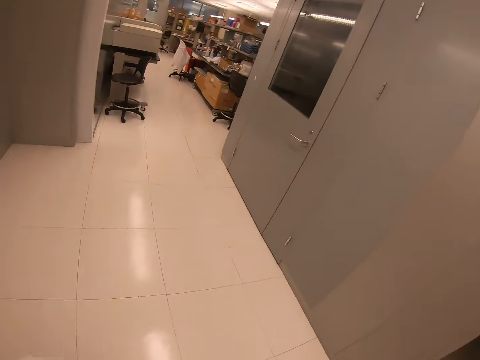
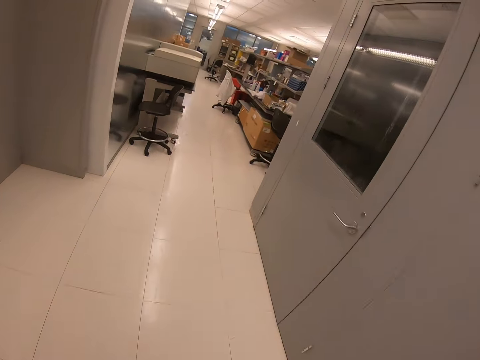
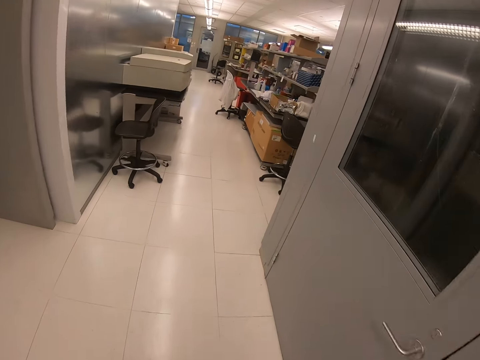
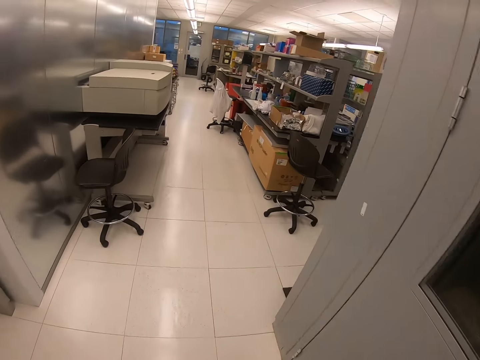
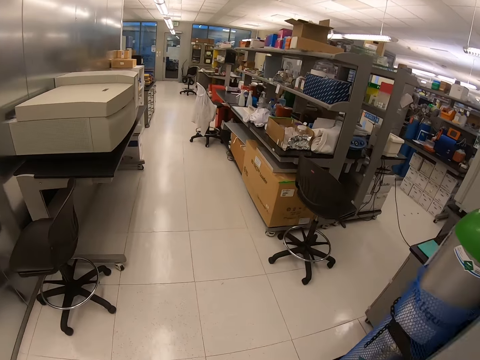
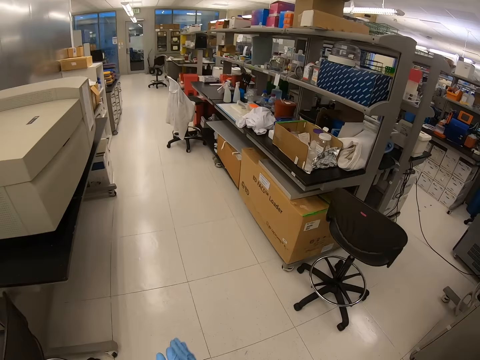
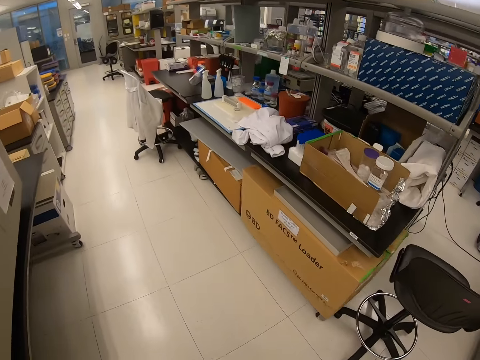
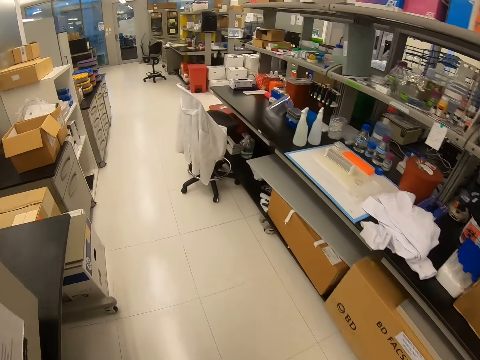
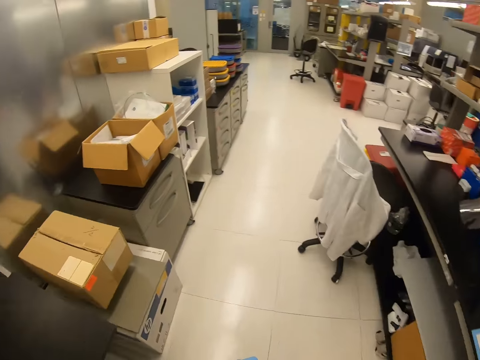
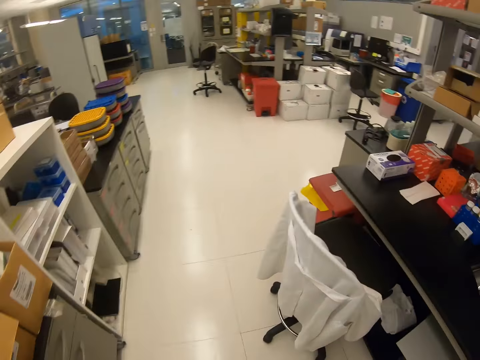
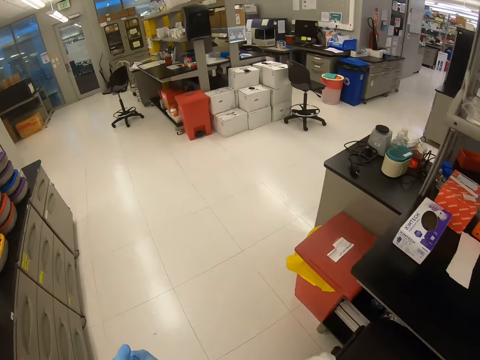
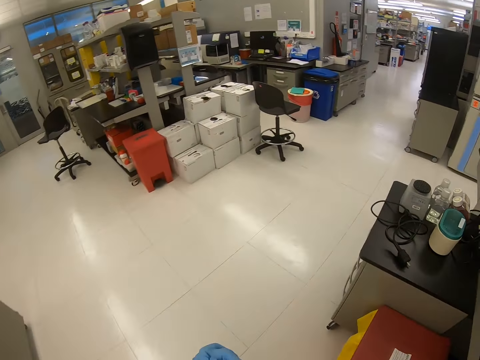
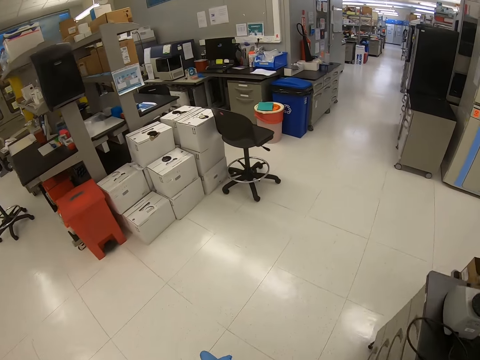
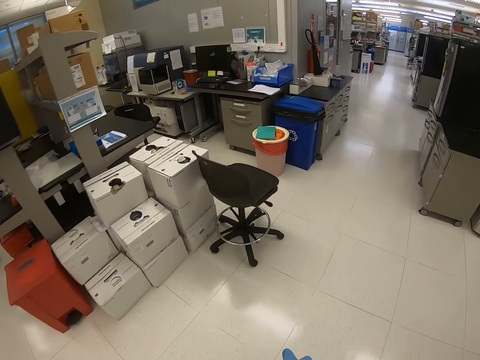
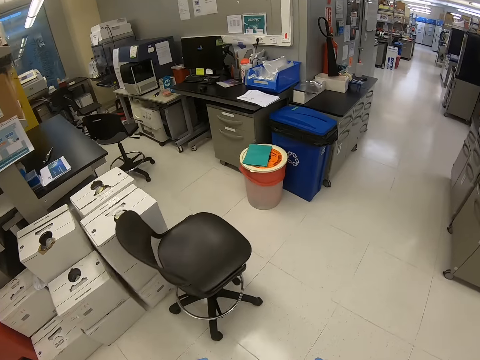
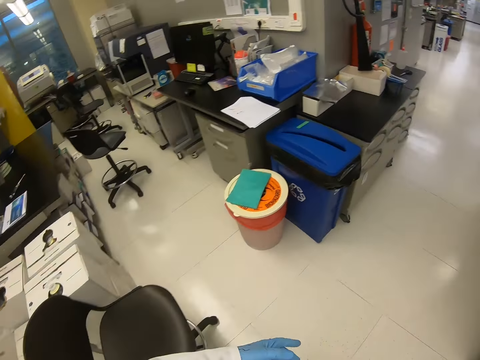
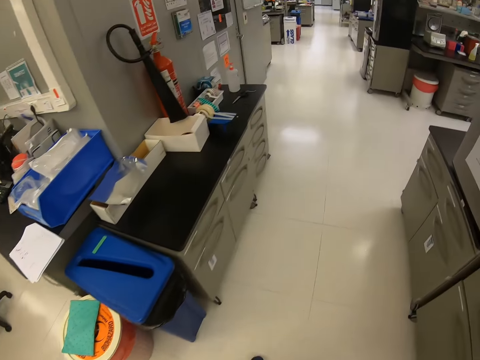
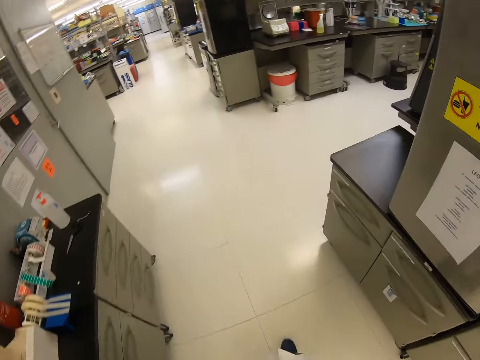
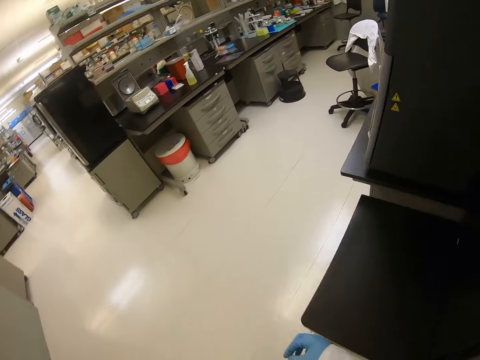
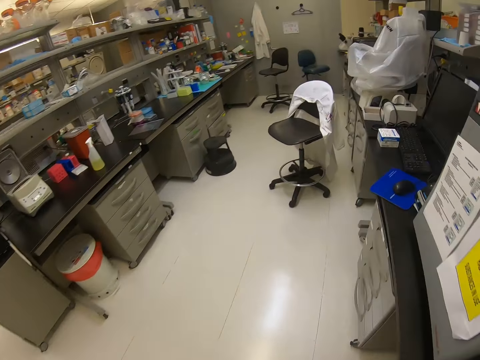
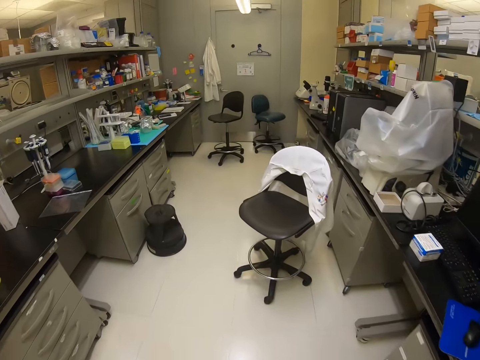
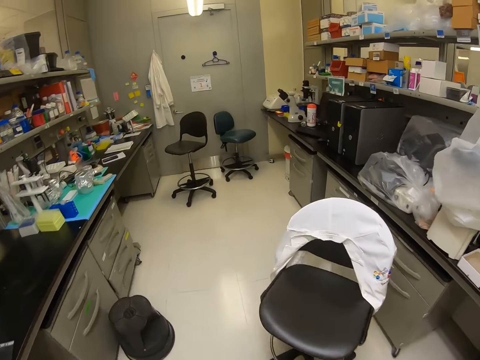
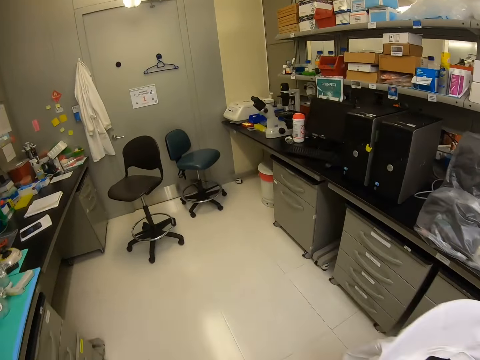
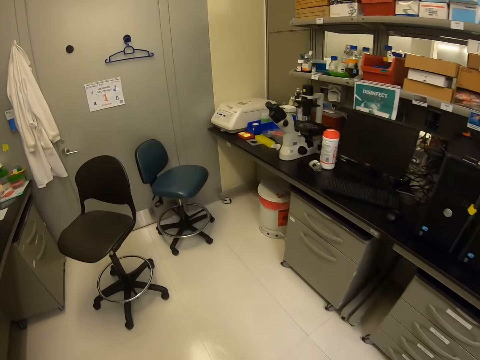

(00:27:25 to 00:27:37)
The camera wearer walks in the laboratory.

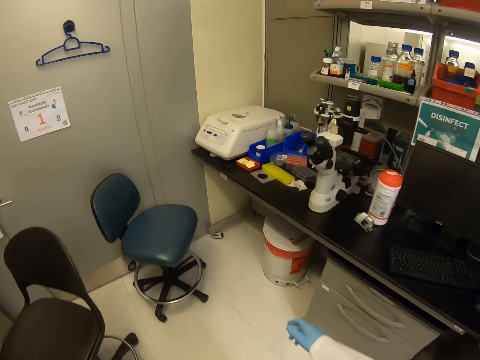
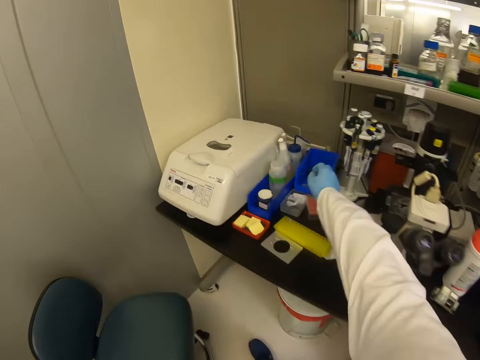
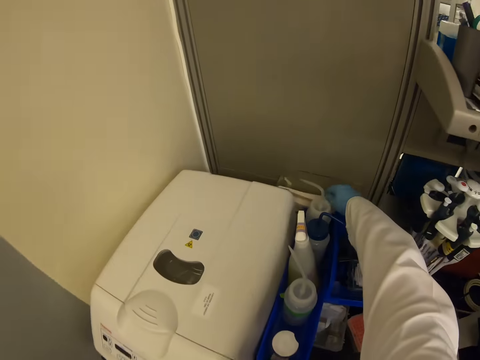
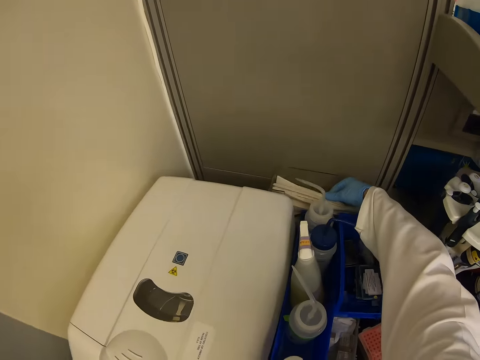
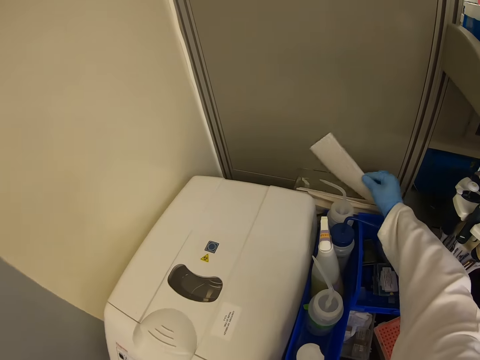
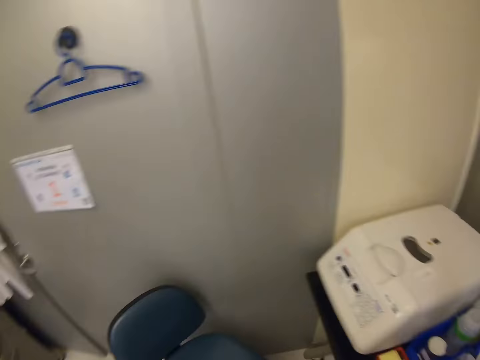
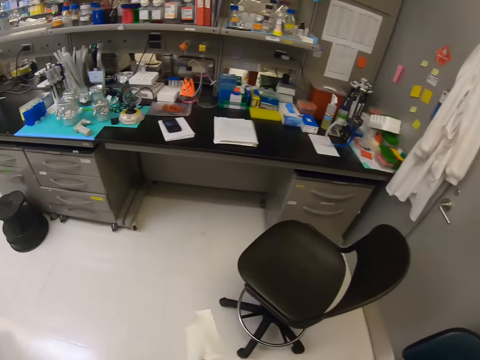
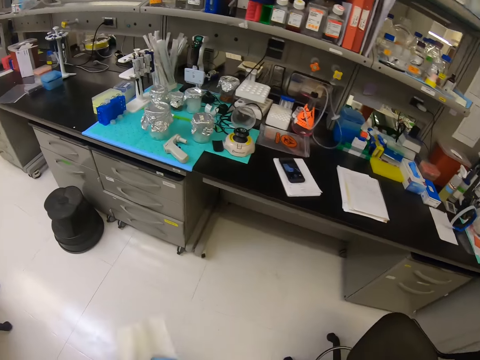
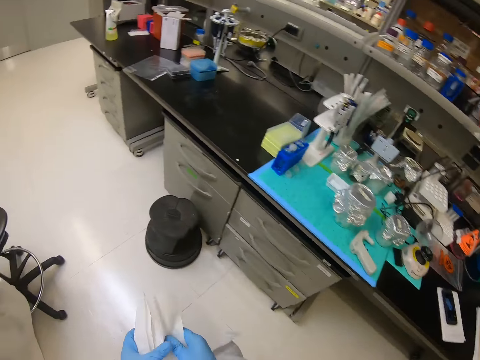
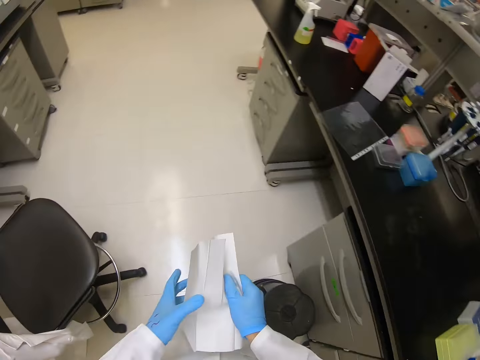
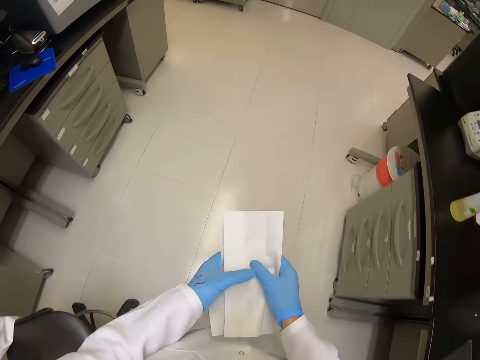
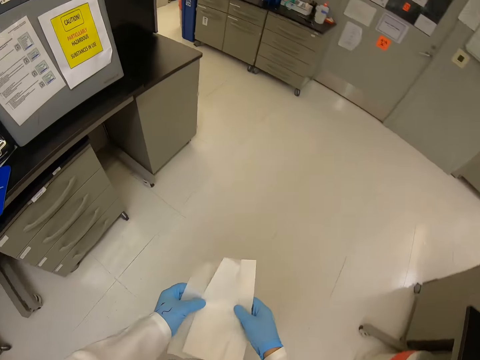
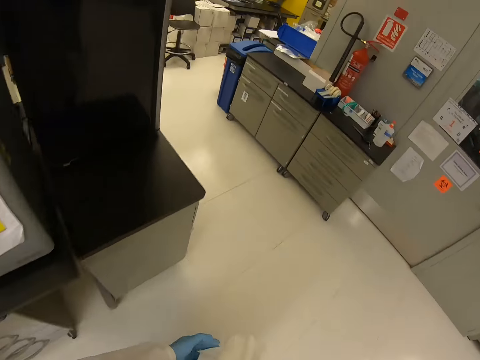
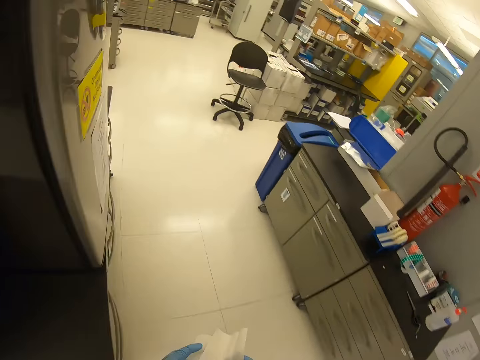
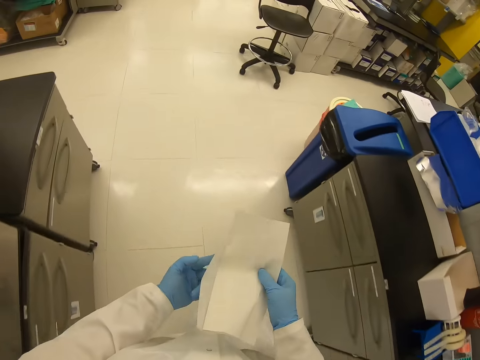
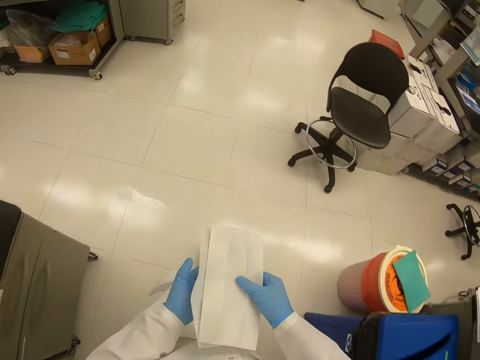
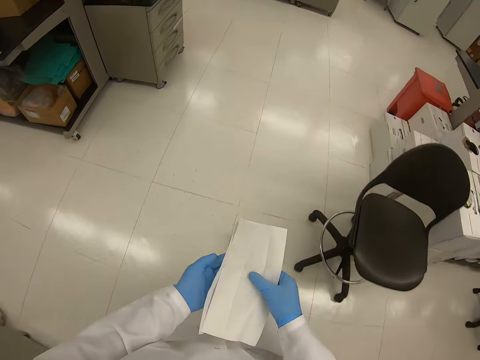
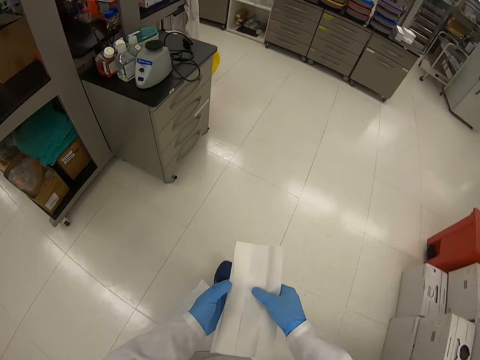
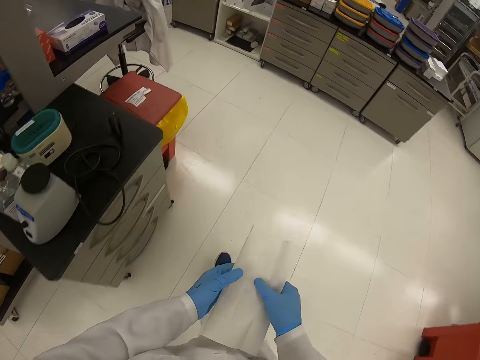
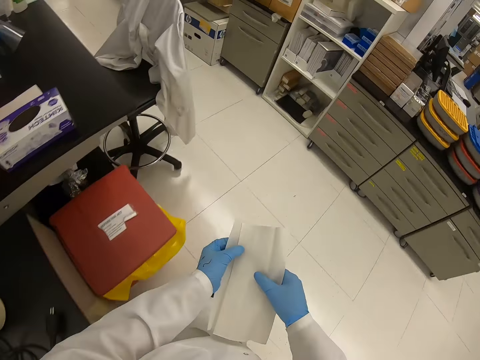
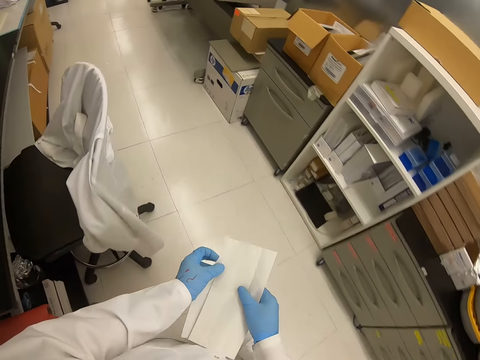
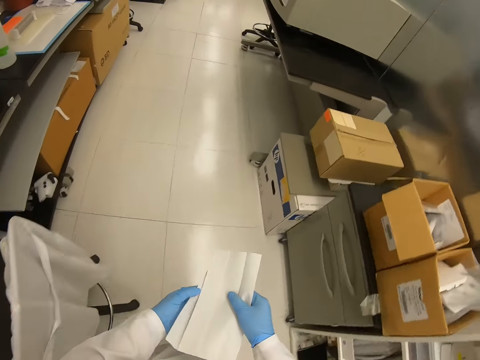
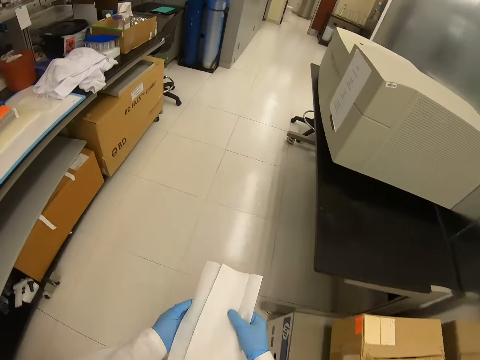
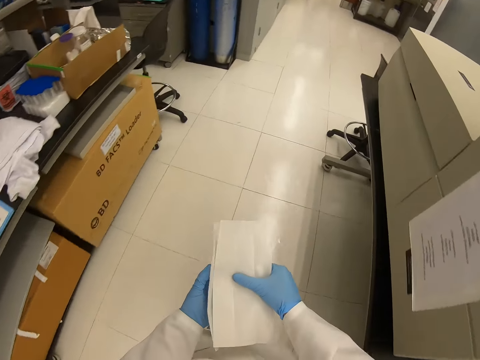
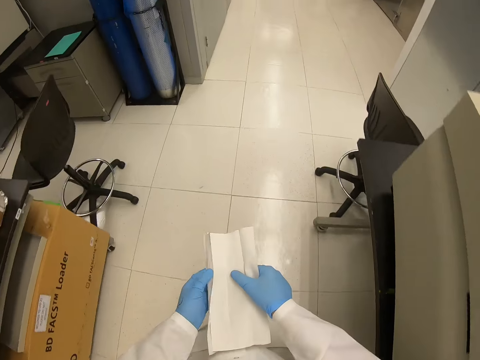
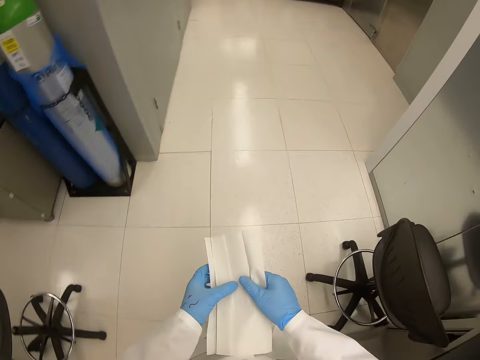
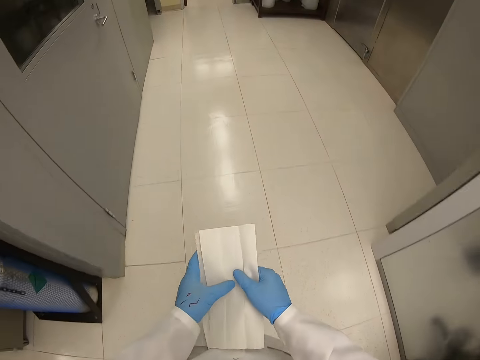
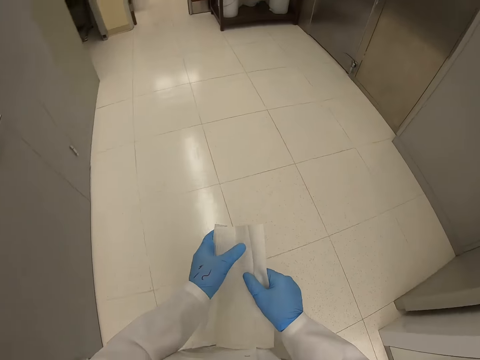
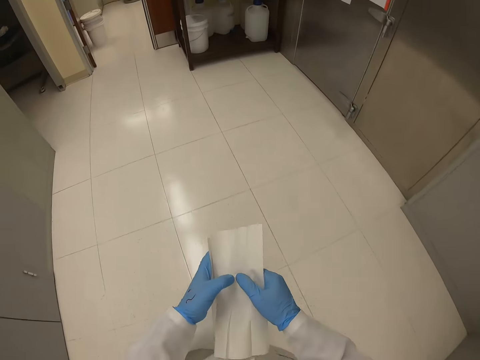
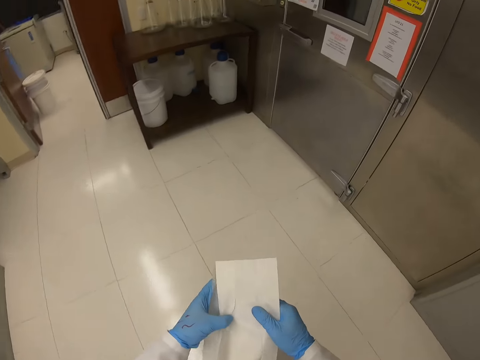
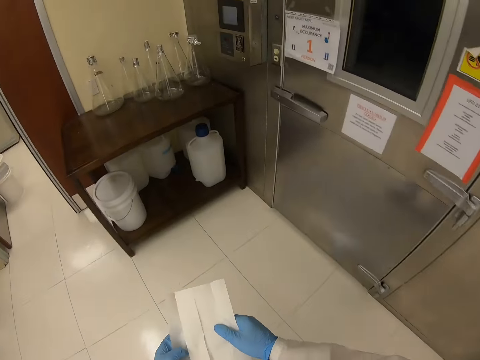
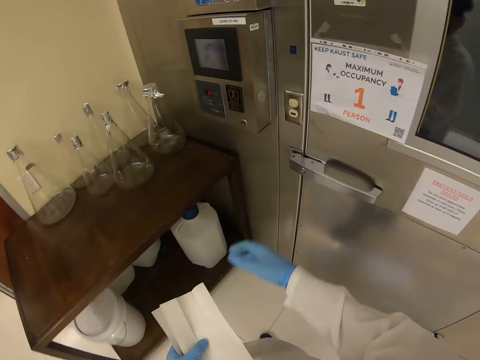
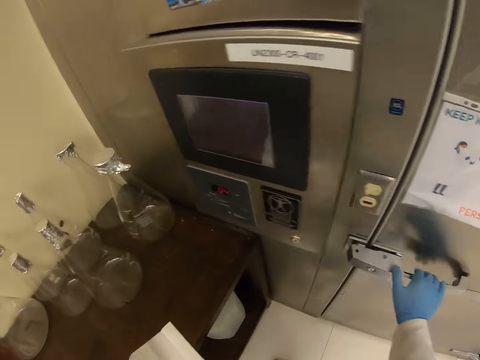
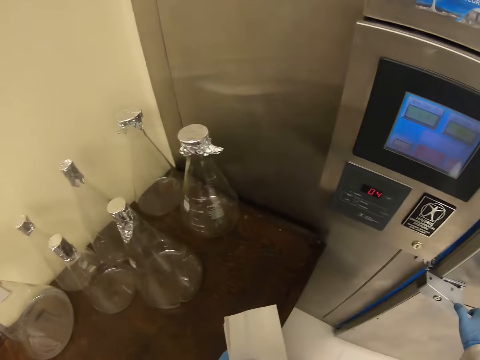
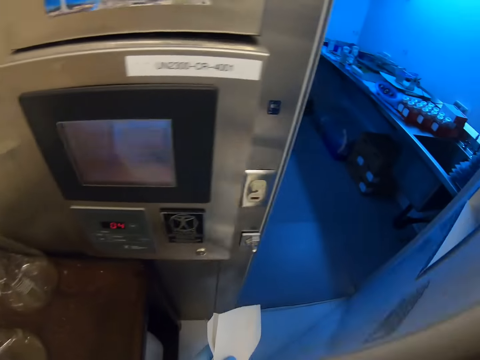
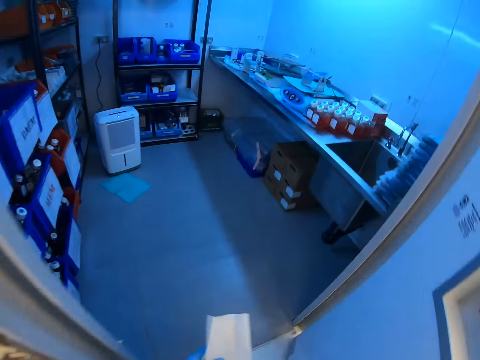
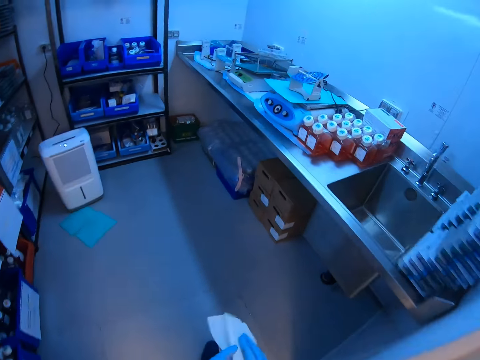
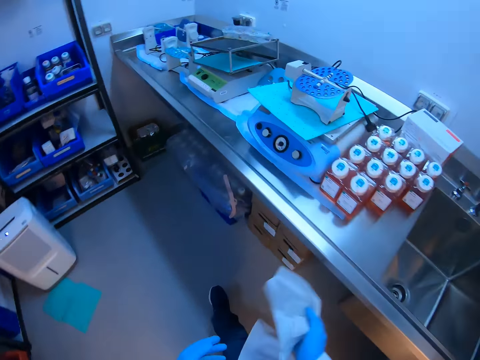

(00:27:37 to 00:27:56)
The camera wearer picks up a paper towel with his right hand. He walks in the laboratory. He opens the door with his right hand.
